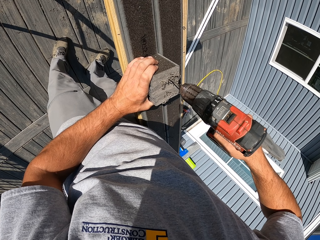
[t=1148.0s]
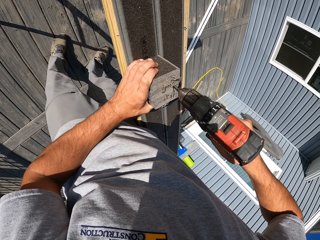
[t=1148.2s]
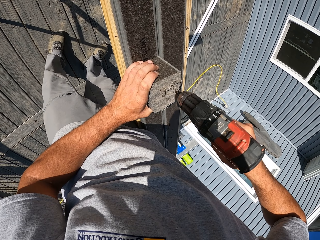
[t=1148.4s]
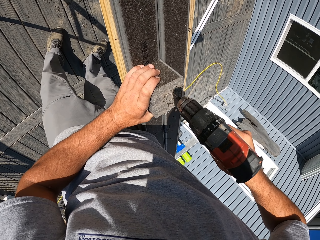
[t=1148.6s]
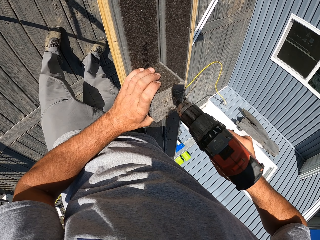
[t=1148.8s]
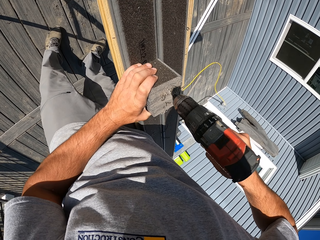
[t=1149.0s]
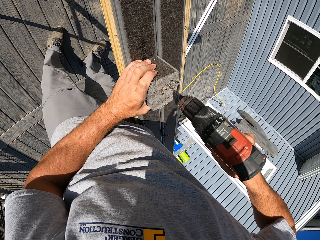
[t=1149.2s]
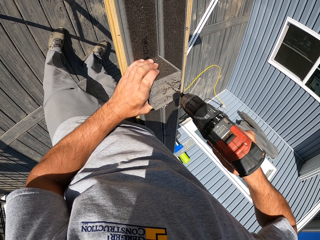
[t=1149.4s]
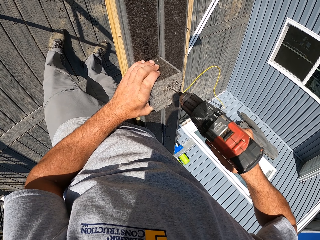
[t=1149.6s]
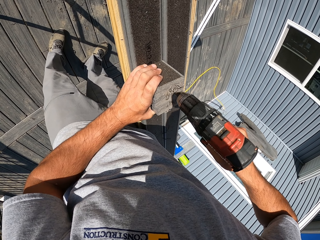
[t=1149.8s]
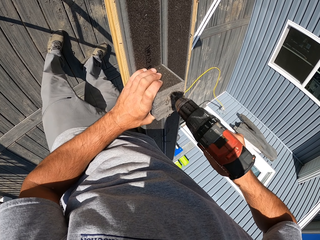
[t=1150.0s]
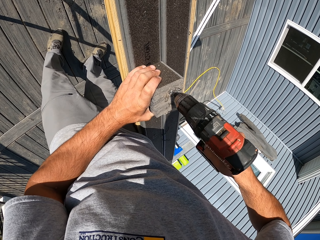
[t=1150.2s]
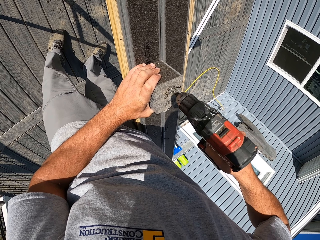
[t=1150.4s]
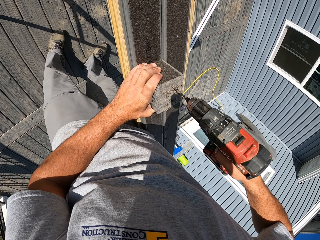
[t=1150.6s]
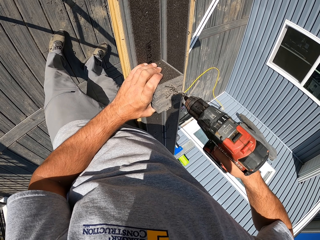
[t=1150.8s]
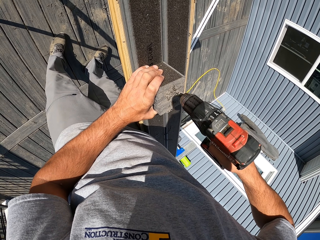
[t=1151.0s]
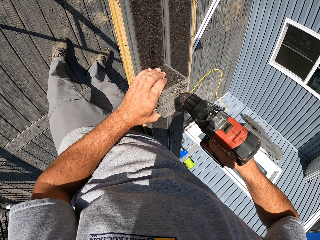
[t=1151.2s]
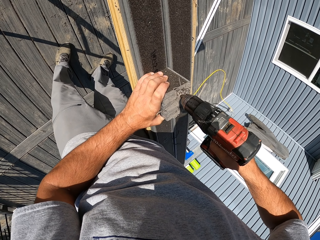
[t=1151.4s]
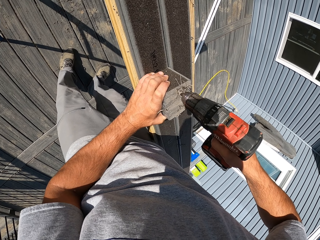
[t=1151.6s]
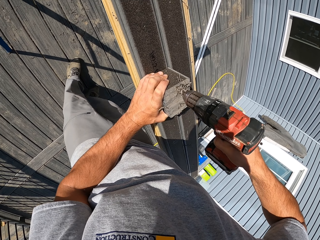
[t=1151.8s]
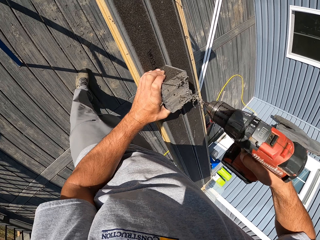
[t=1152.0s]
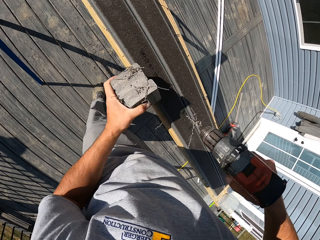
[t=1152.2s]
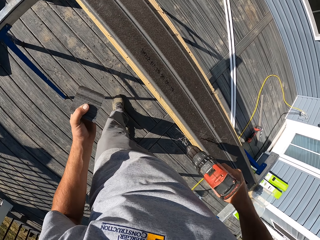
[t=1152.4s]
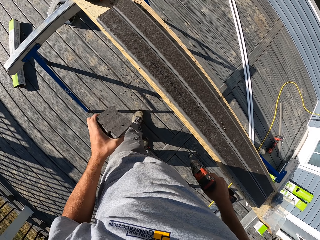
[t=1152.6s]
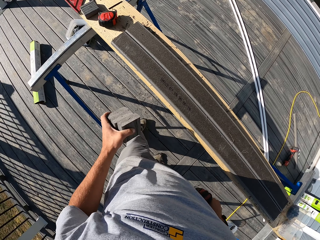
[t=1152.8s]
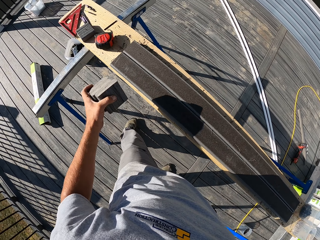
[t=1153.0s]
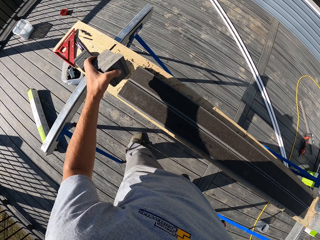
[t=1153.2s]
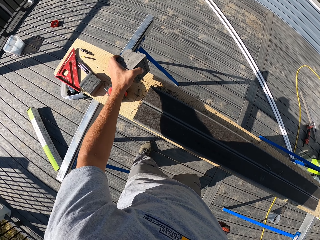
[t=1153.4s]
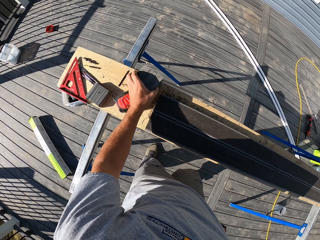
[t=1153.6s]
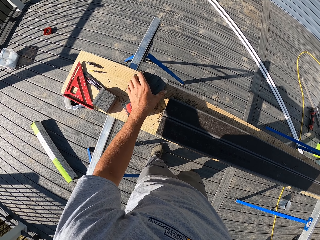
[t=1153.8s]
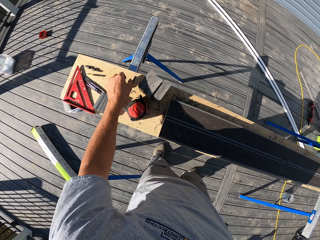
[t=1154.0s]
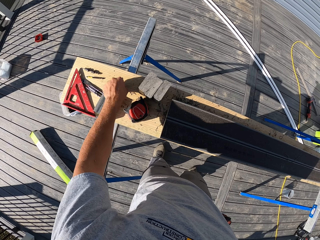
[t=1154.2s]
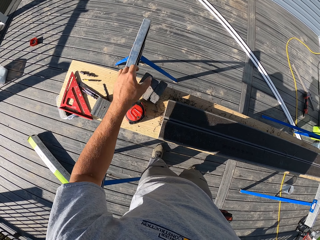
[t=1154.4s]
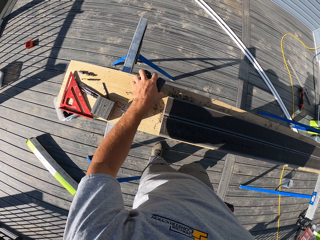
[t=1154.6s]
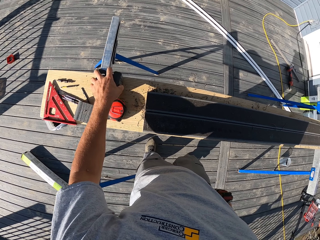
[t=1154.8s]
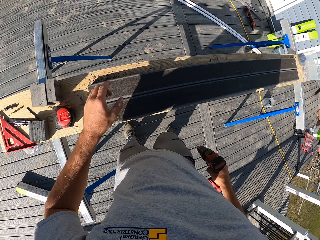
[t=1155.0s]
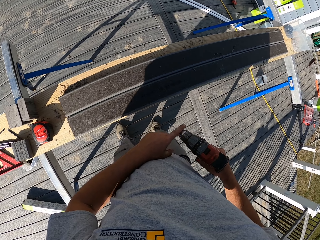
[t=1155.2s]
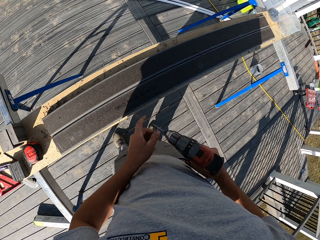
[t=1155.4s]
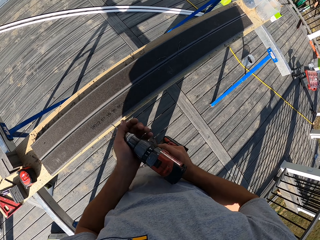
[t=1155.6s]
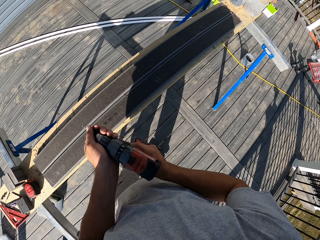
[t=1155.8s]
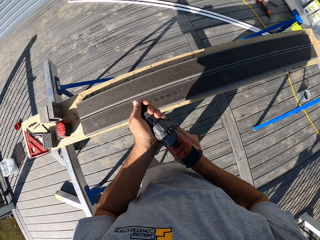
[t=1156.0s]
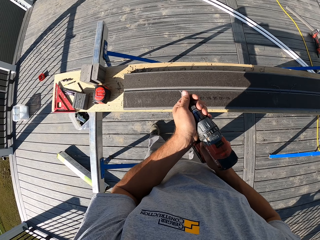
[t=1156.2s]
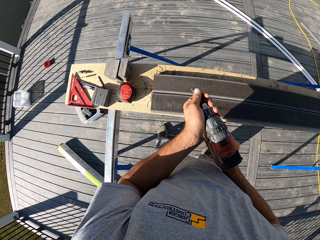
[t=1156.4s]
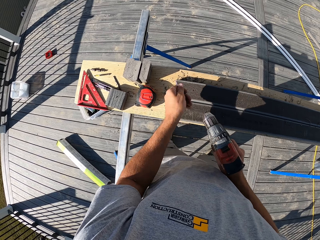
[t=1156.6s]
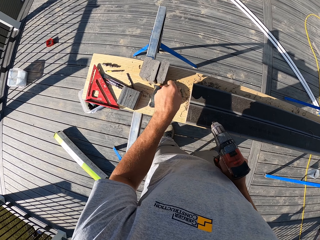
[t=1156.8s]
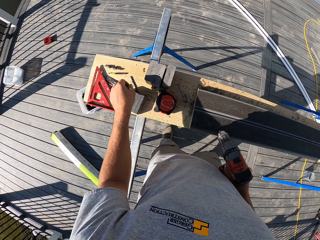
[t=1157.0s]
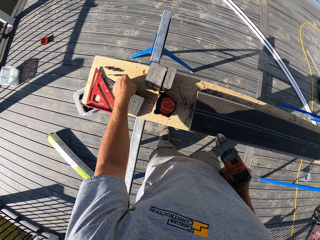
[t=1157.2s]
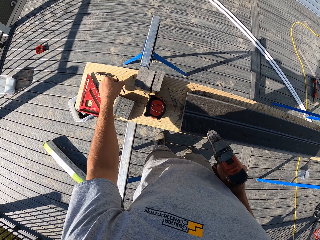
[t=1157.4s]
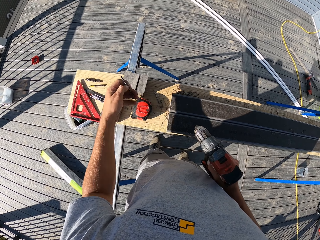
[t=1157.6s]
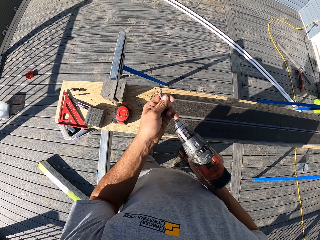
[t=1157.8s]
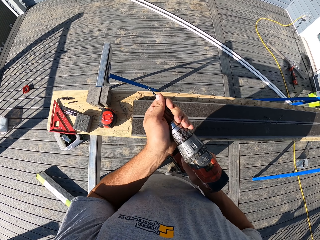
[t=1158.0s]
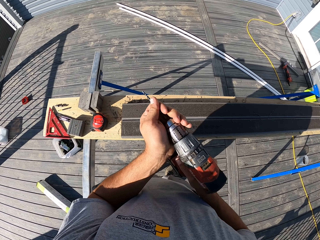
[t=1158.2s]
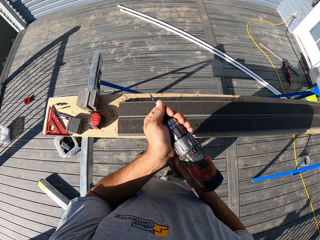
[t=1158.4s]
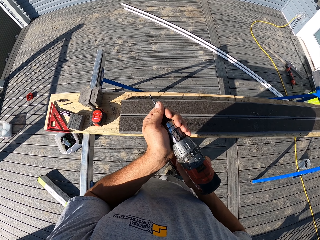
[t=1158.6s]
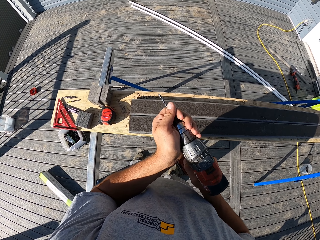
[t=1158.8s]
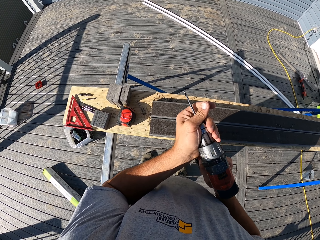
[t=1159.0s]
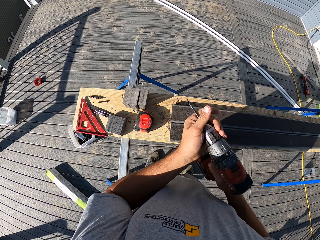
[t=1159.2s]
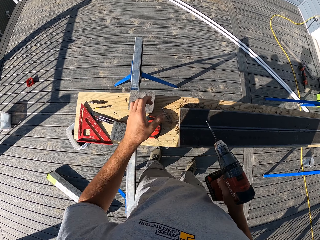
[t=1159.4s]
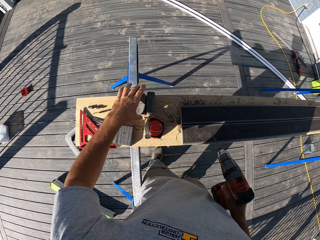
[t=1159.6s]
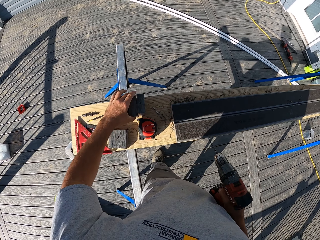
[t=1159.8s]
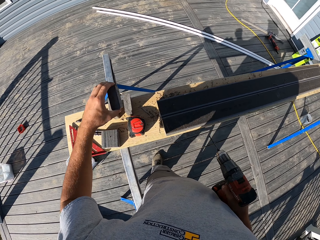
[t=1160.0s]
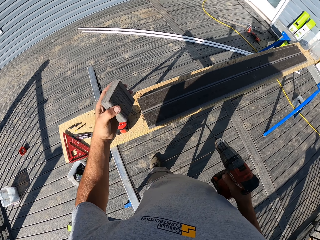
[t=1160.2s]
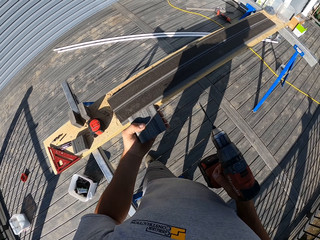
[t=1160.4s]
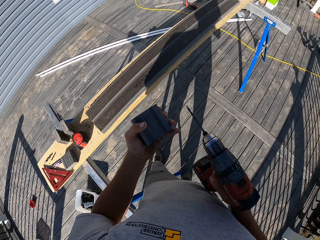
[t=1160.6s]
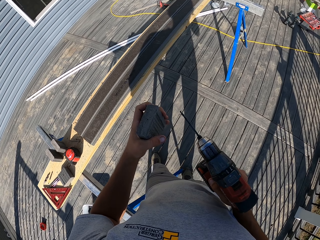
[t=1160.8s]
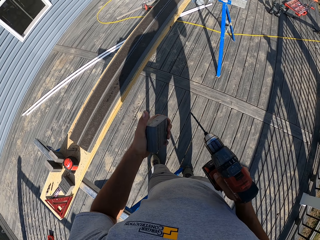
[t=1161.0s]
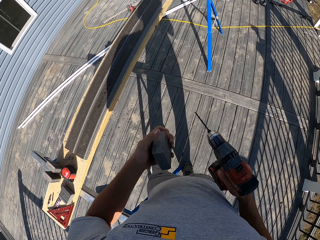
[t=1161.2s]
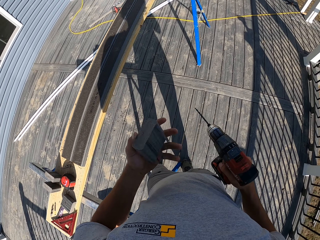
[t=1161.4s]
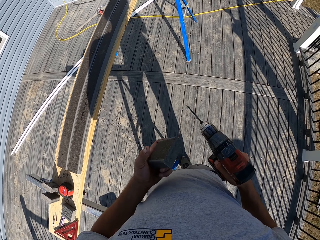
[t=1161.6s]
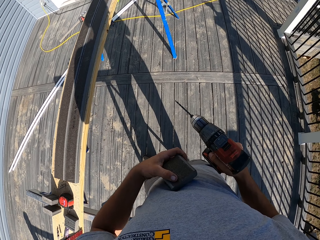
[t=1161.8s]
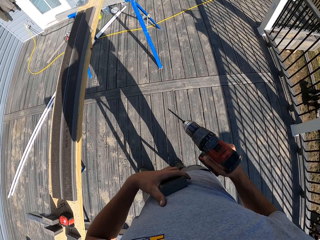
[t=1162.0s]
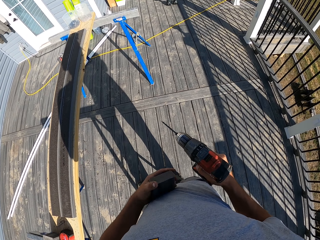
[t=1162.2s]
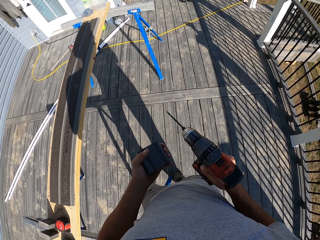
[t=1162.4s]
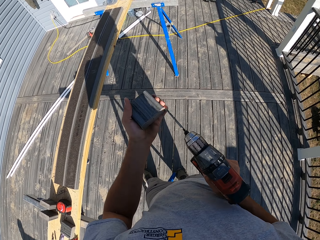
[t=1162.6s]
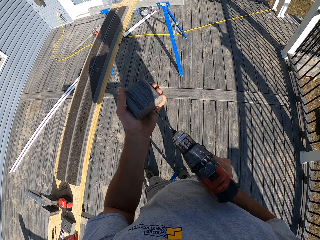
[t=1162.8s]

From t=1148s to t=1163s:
The camera wearer drills the third wood. They move on the wooden platform. They stand on the wooden floor. They place the wood pieces on the workbench. They drag the drill bit on the workbench. They put the pieces of wood on the table. They drag the pieces of wood on the workbench. They rub the drill bit. They detach the drill bit from the drill. They place the drill bit on the workbench. They pick up another drill bit on the table. They attach the drill bit on the drill. They pick up the piece of wood and adjust the piece of wood.

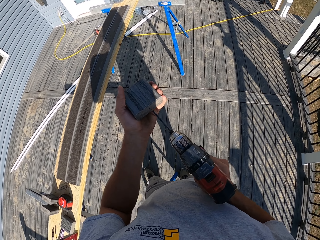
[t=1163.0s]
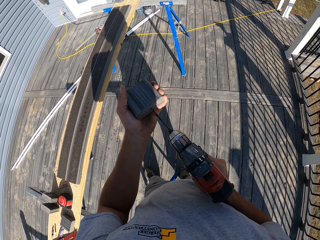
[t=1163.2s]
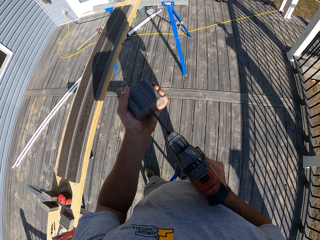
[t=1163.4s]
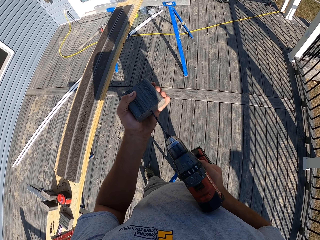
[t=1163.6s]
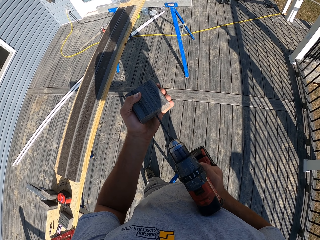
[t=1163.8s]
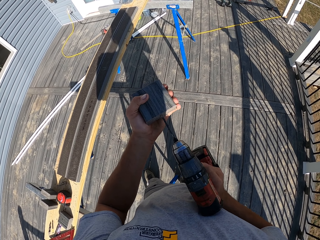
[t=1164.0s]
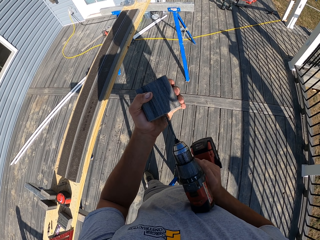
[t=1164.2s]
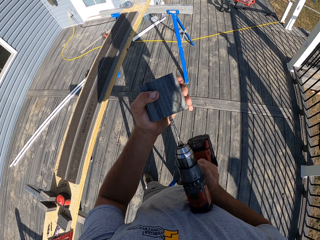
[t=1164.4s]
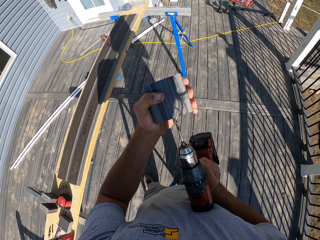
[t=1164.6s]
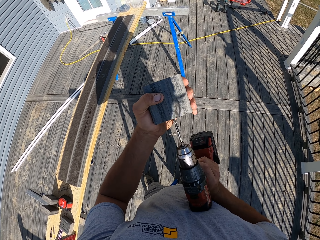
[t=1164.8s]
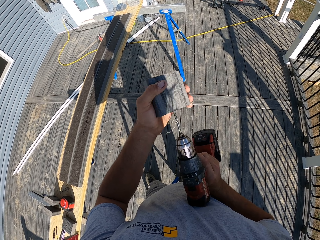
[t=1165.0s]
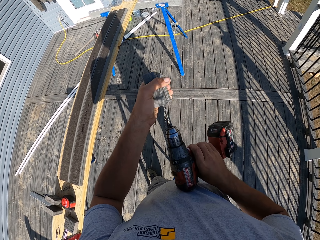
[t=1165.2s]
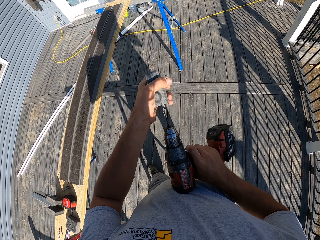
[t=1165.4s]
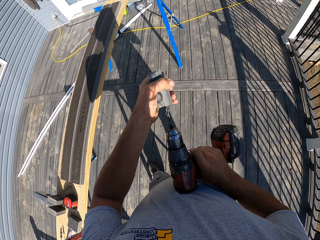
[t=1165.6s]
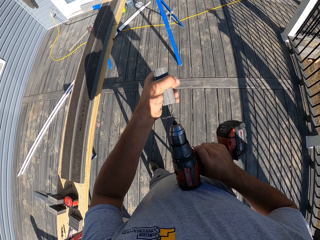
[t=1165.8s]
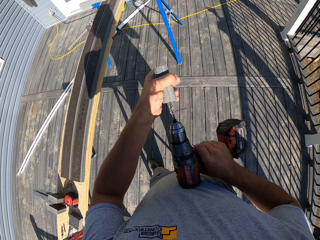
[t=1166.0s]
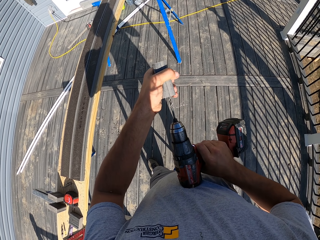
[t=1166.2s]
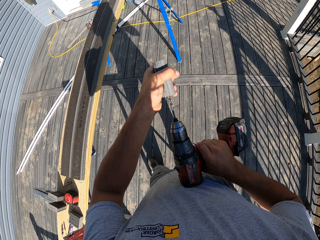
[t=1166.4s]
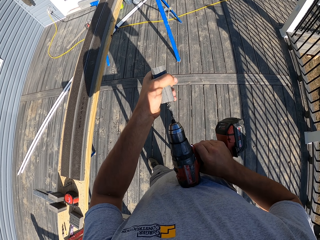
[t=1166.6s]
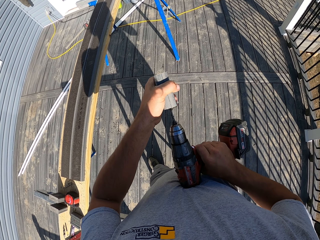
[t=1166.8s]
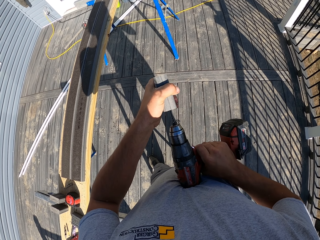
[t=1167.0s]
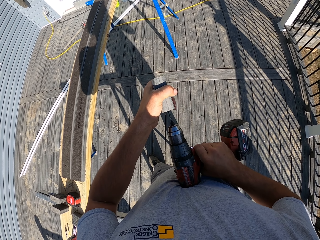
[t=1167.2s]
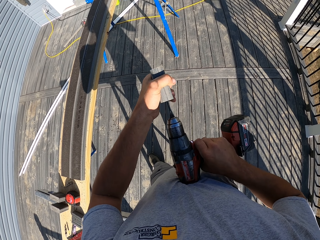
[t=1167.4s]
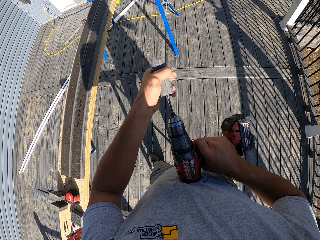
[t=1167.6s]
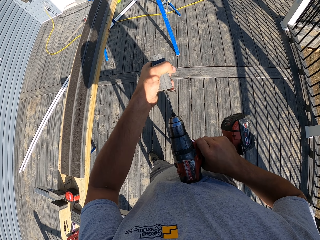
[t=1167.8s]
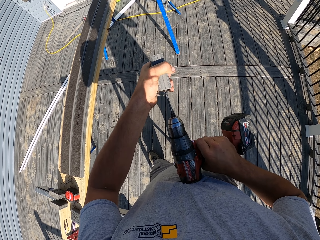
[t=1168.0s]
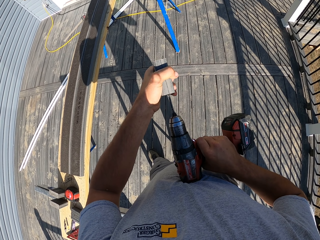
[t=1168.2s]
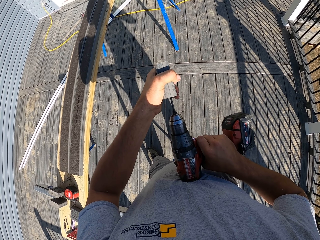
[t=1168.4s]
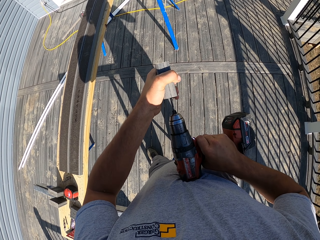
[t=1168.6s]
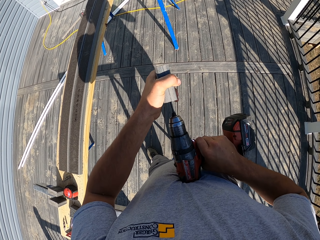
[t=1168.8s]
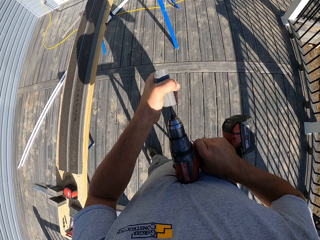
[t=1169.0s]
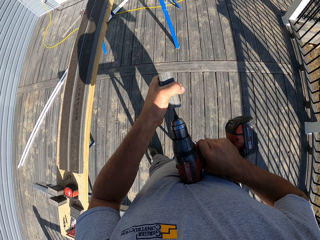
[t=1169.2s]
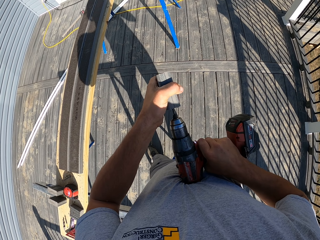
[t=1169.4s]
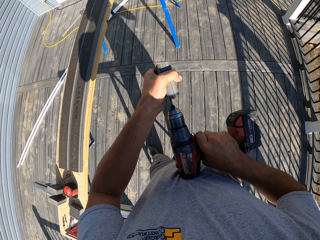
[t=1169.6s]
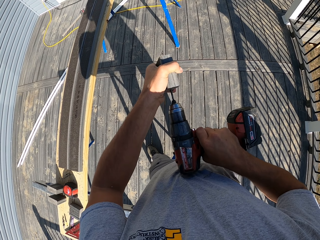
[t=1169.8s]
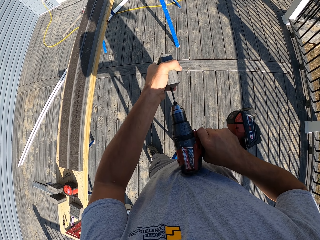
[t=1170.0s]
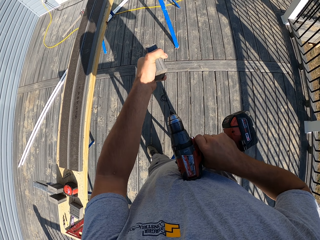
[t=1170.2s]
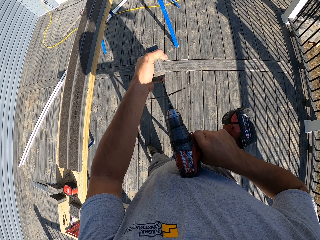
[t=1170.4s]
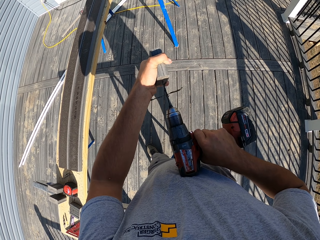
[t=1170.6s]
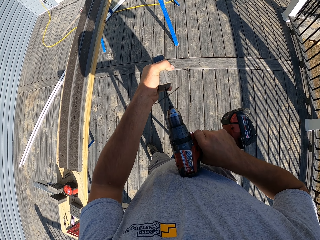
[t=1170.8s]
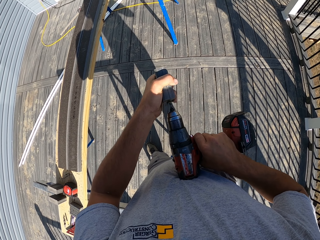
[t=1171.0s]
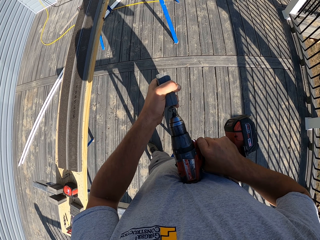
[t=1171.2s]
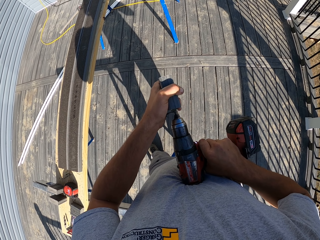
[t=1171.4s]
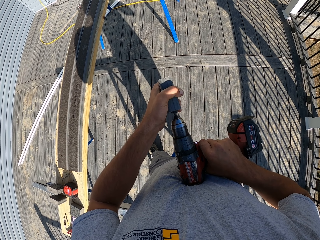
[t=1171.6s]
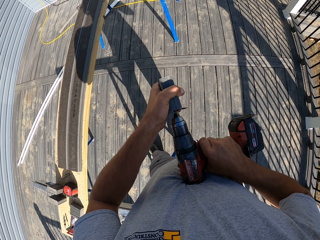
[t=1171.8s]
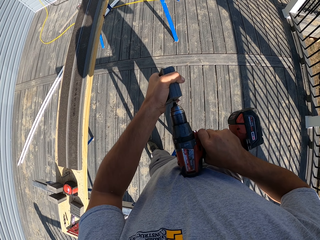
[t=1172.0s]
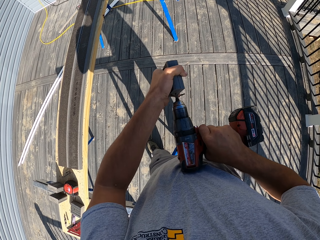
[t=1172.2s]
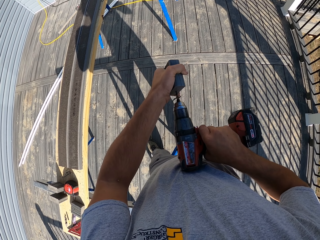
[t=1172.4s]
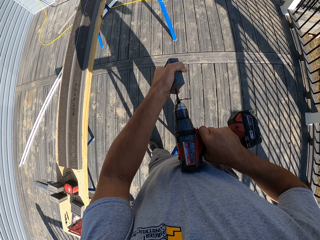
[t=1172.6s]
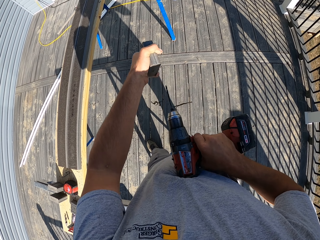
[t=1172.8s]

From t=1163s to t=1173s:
The camera wearer drills the hole on the piece of wood with a hand drill.
